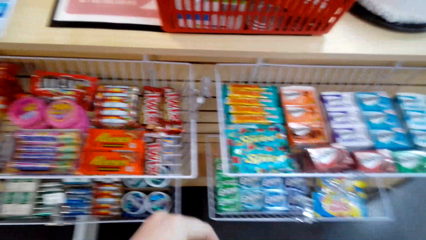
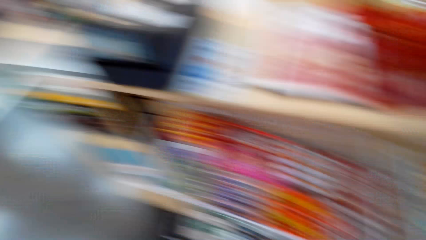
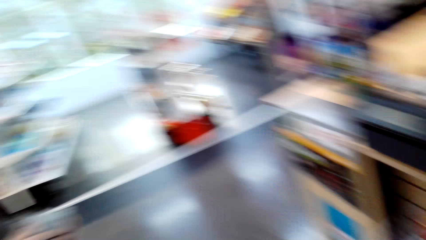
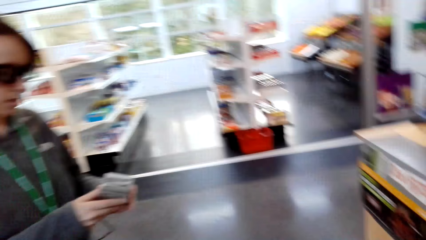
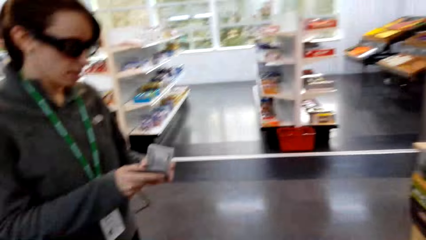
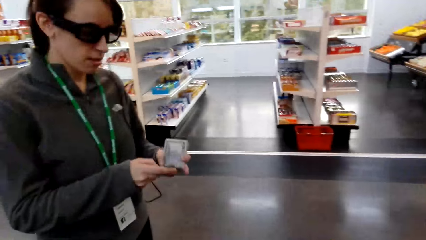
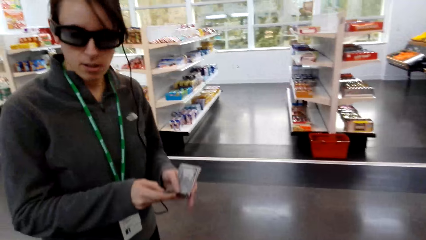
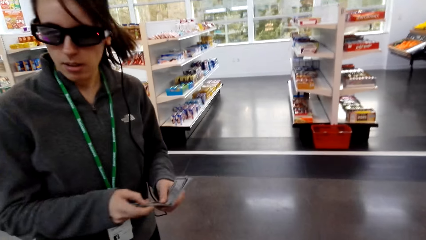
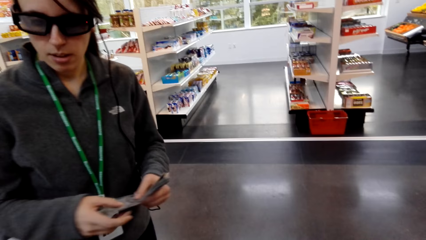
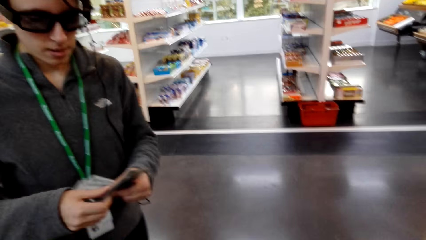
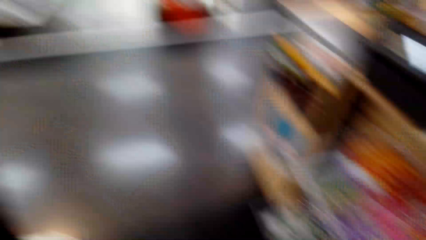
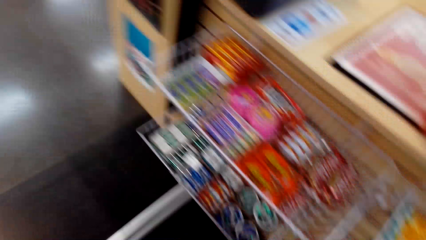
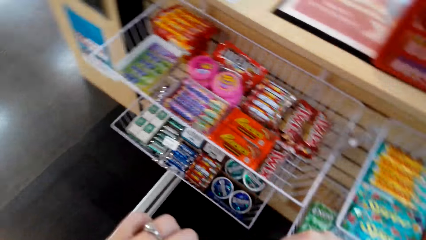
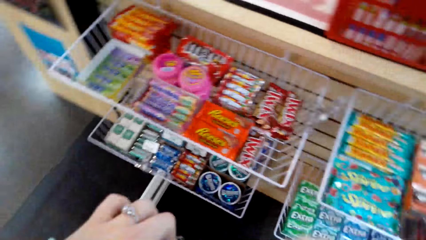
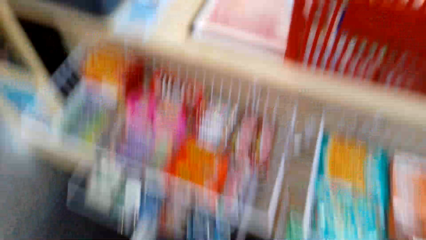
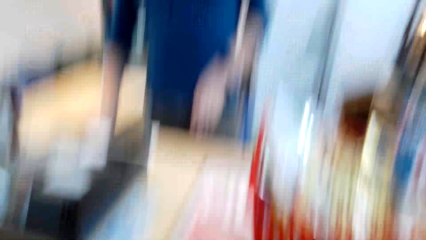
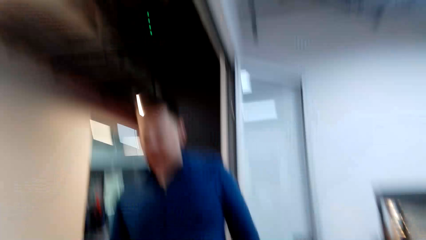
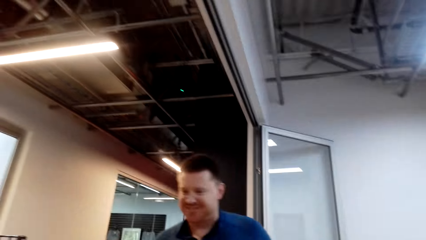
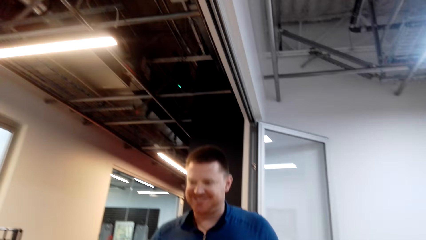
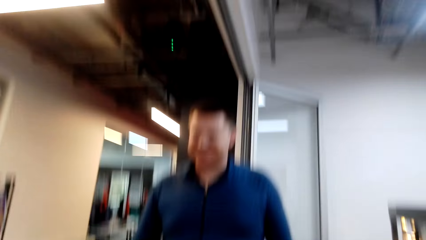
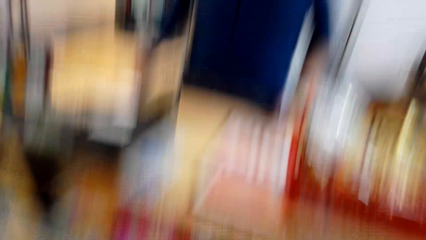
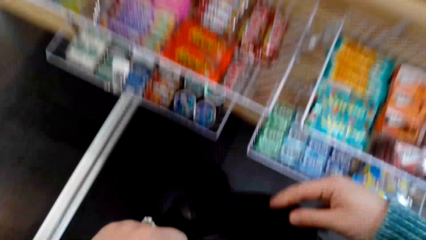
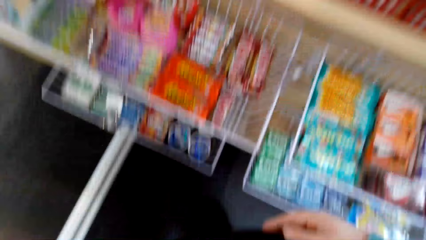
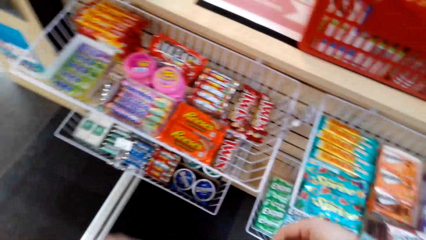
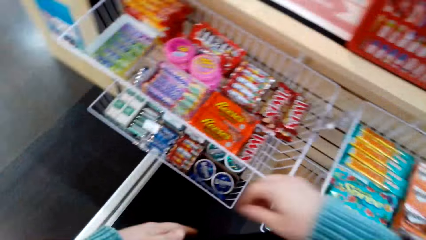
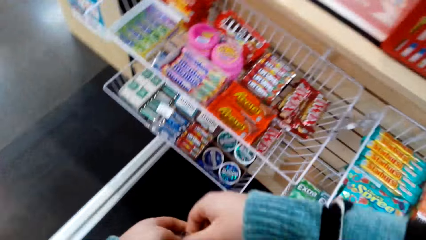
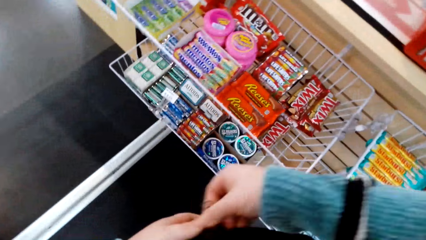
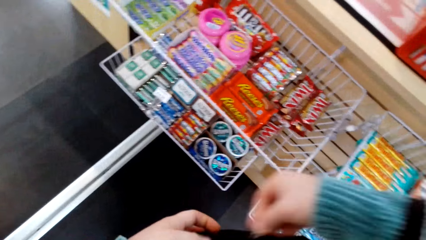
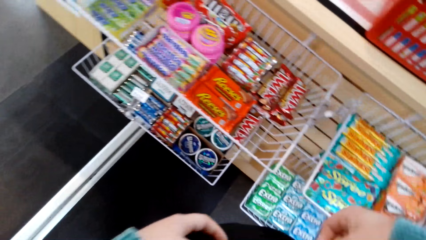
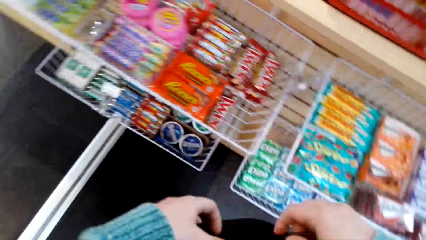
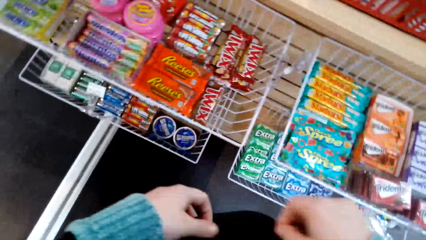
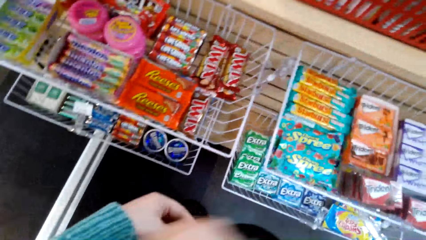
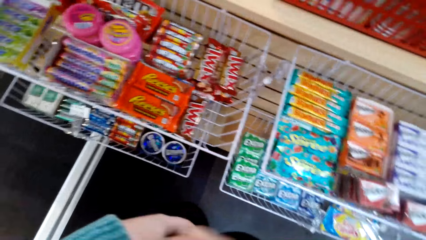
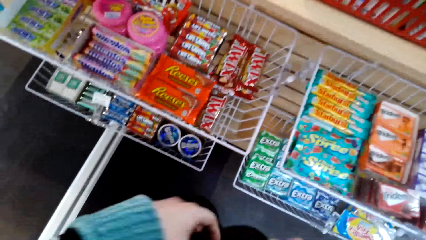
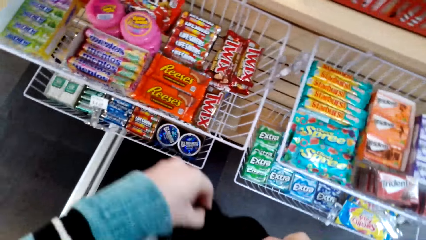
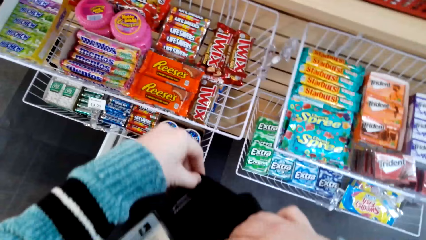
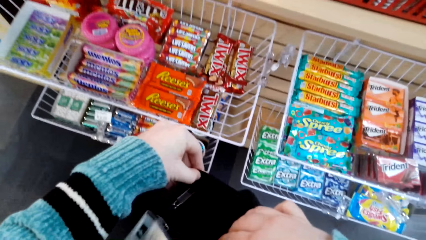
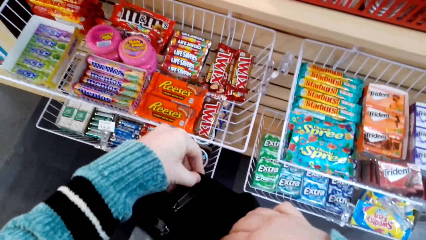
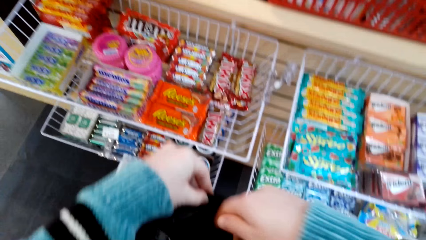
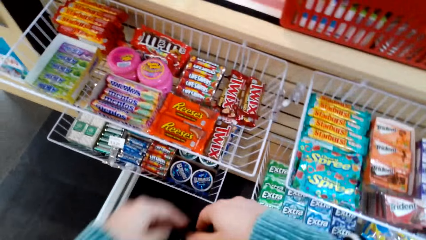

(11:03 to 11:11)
The camera wearer looks inside a bag. She unzips her bag.

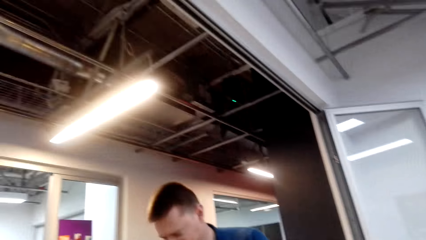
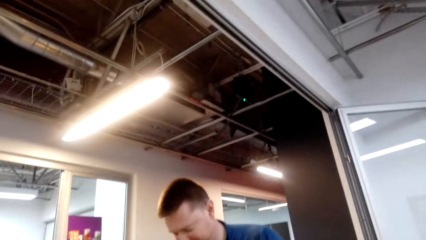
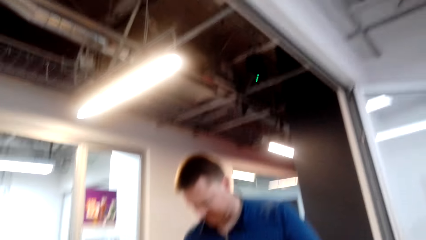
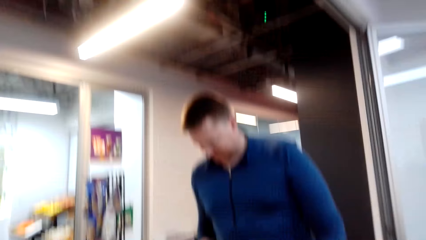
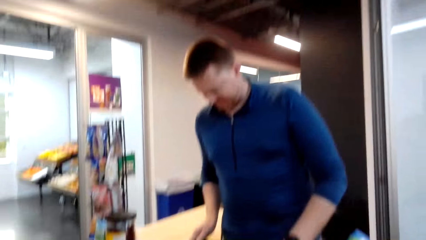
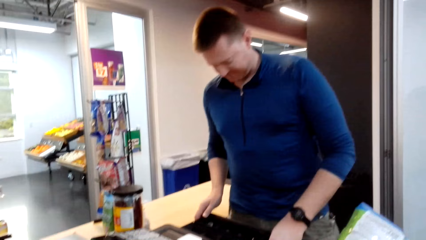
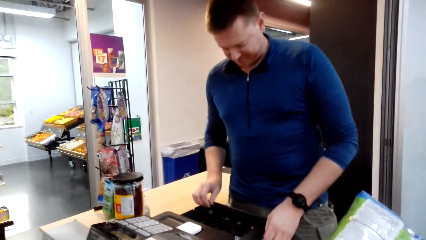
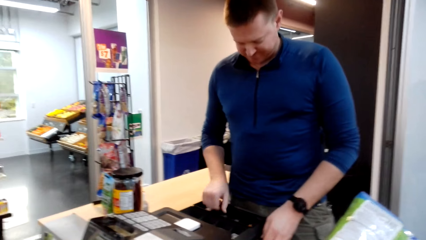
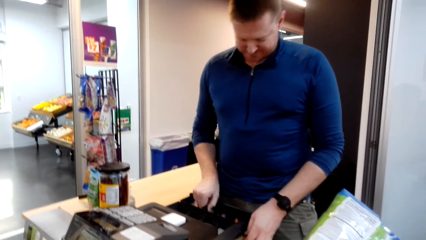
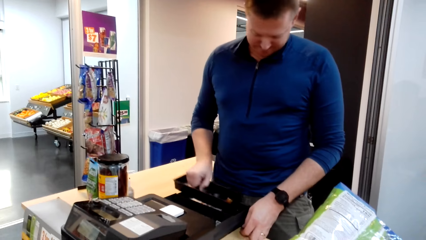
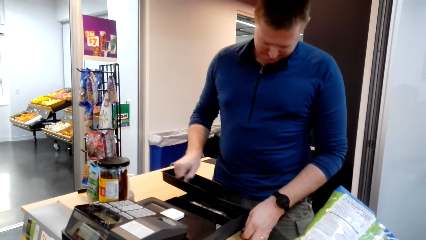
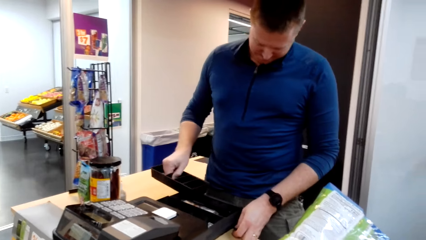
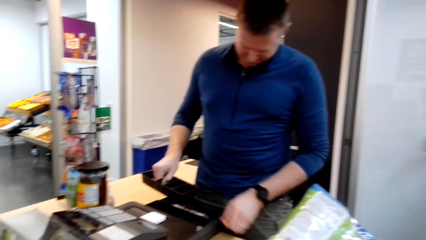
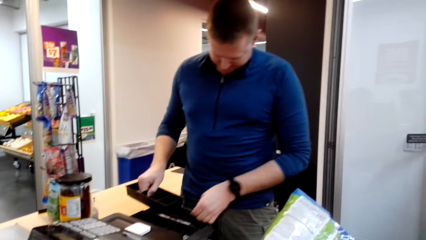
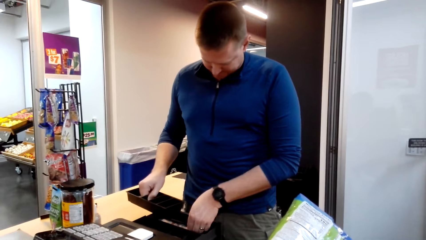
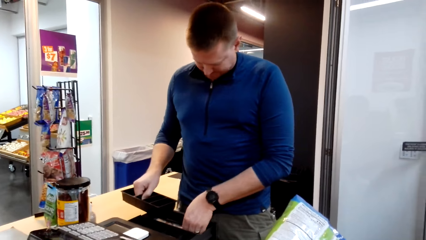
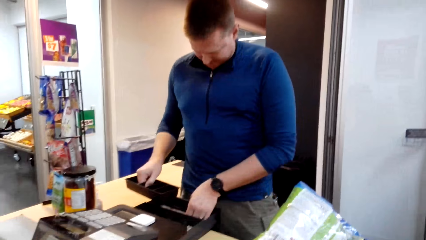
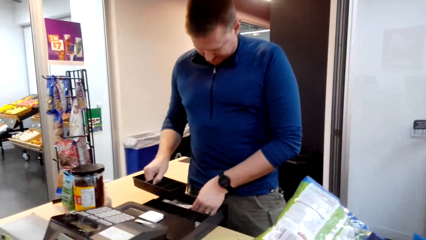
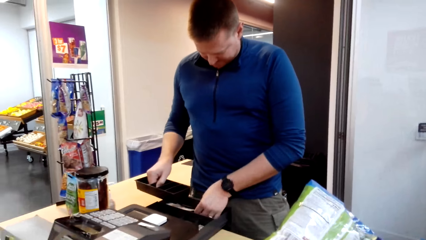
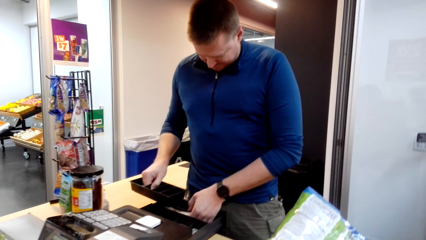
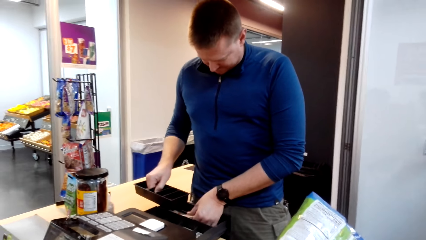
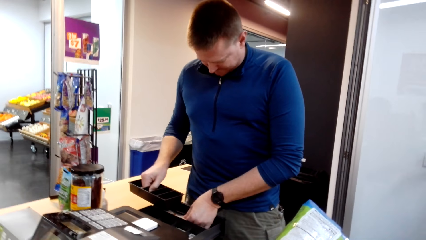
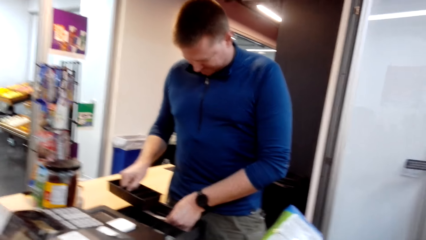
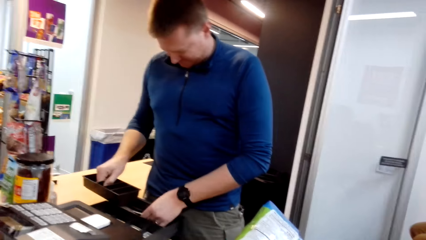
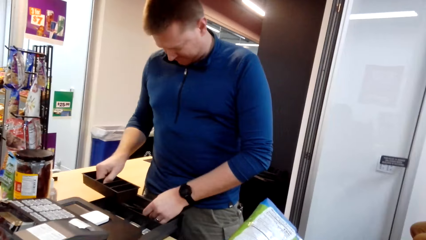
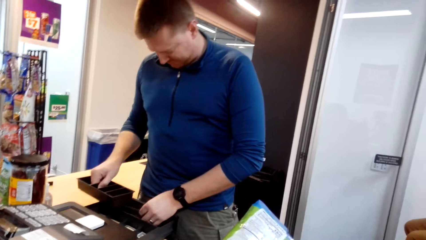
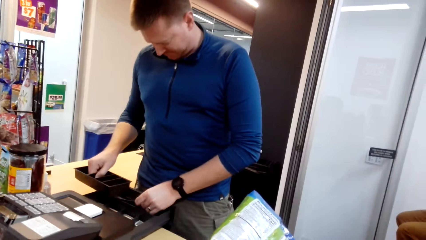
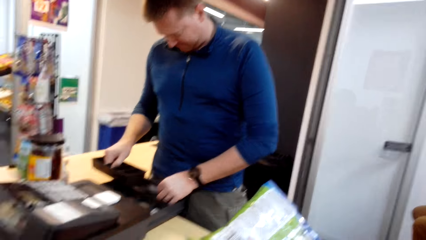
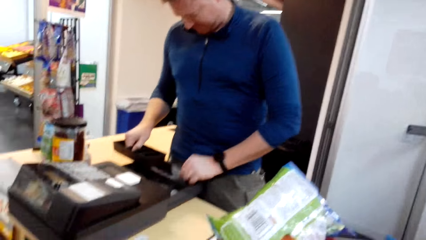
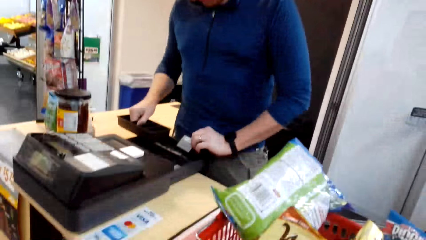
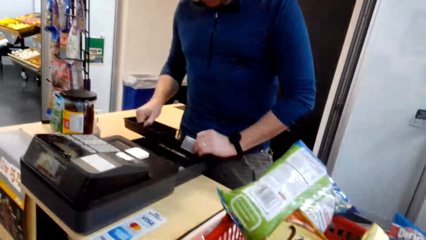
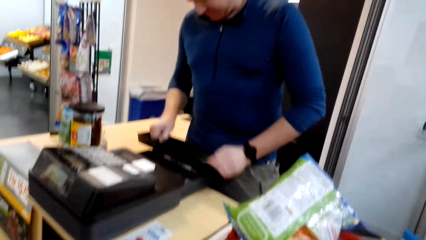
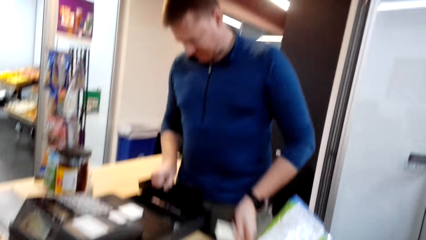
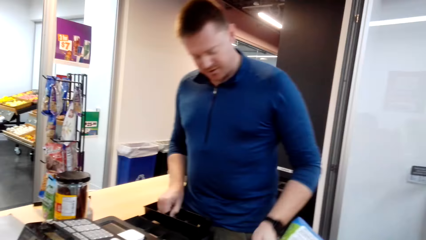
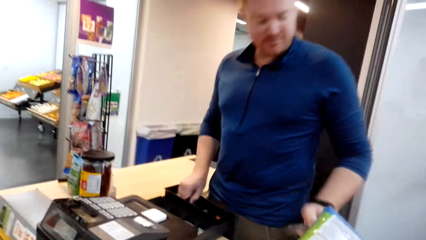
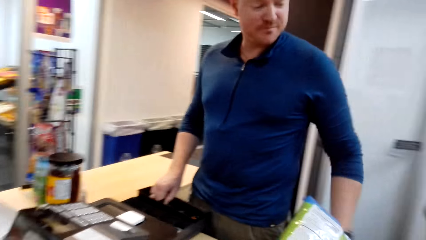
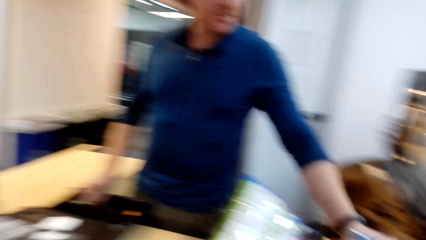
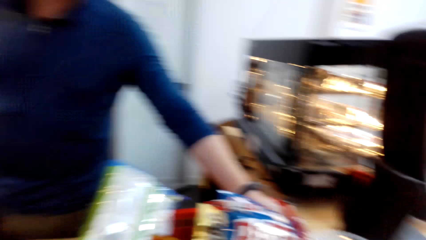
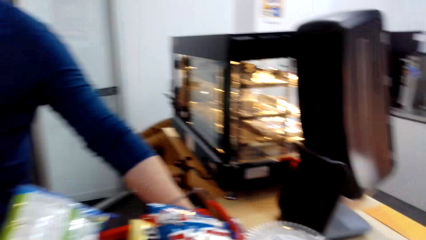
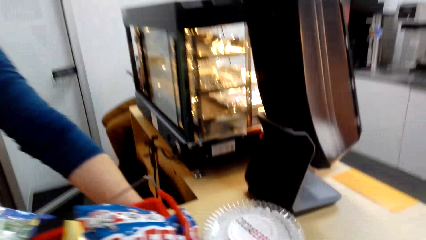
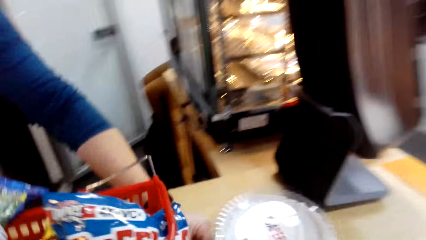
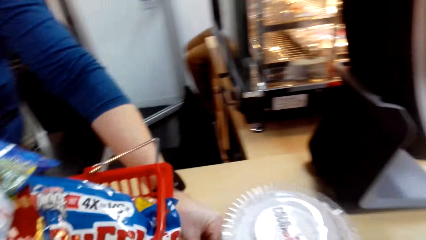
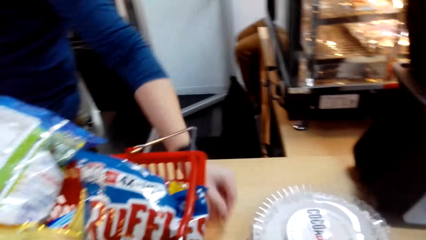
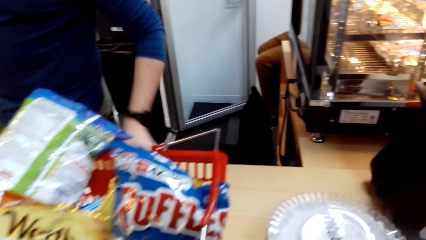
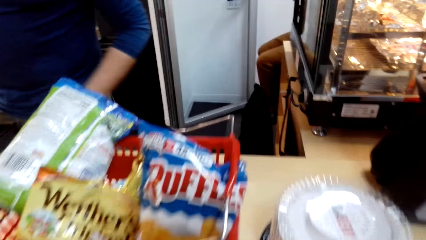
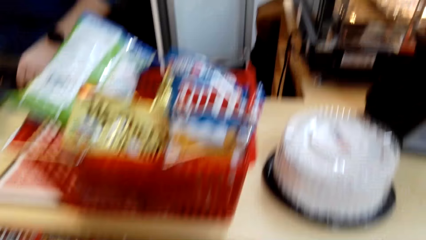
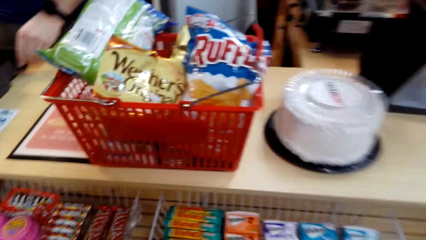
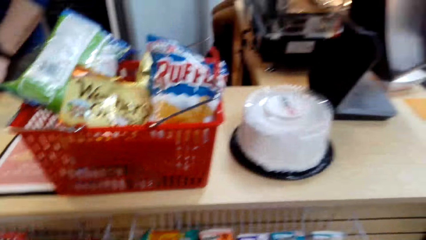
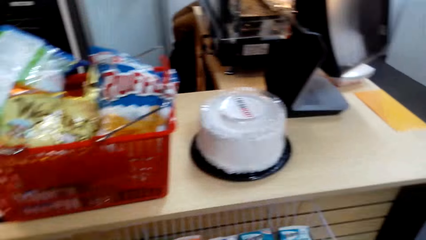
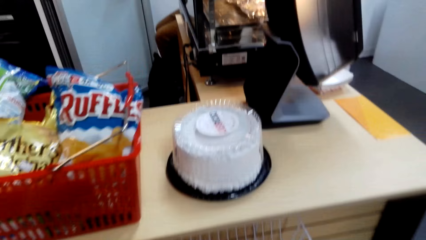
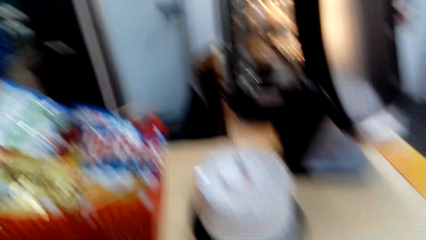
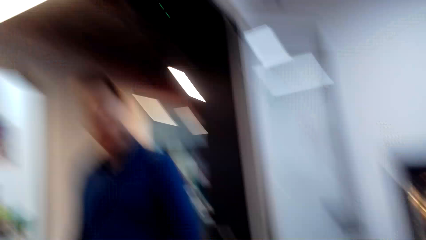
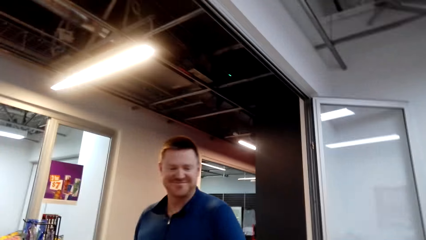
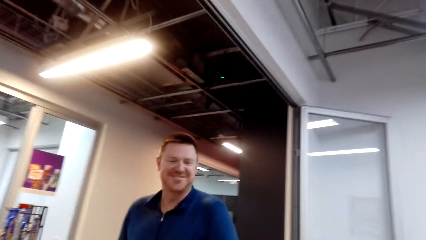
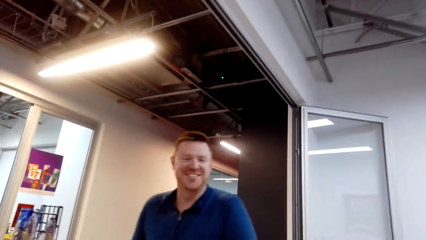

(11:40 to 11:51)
The cashier opens the cash box and lifts up the cash drawer. The cashier picks up a card from the cash drawer and gives the card to the camera wearer. The cashier puts it back on the table.
